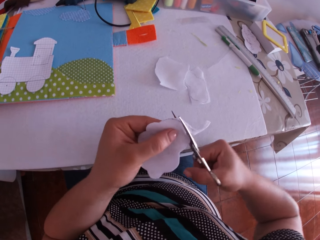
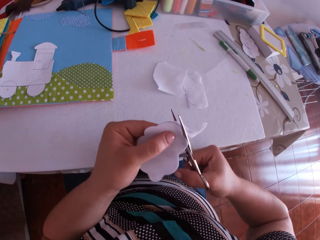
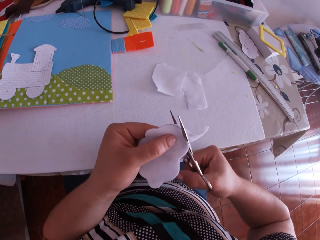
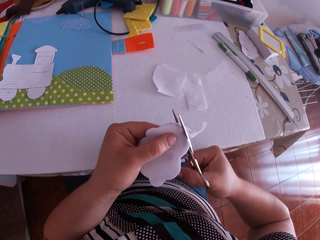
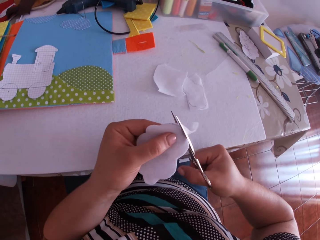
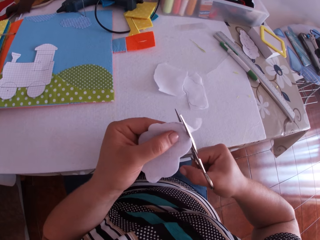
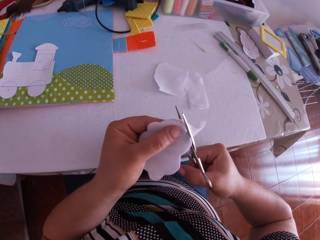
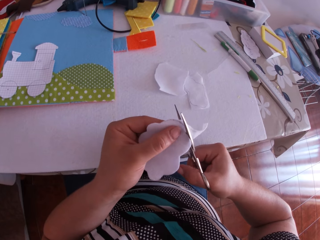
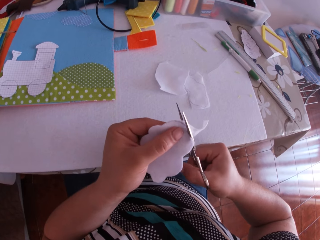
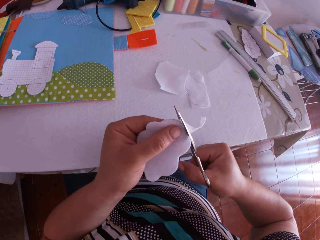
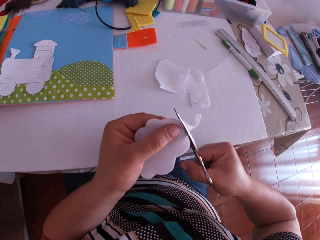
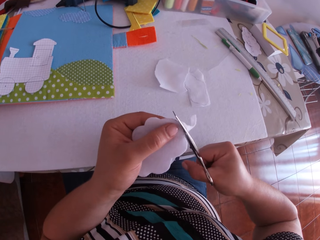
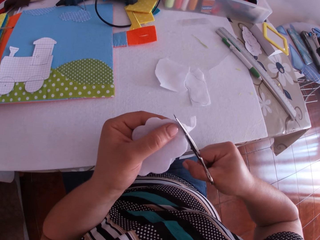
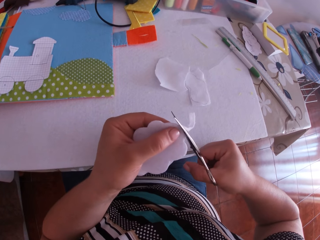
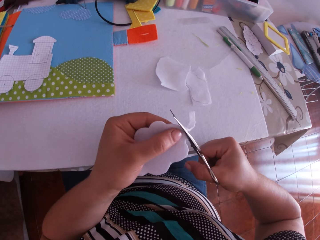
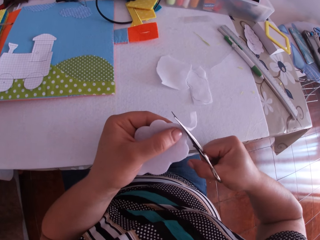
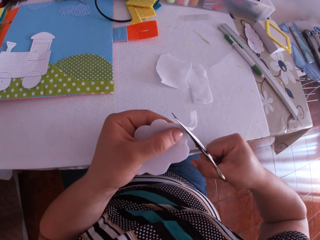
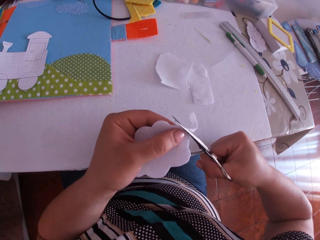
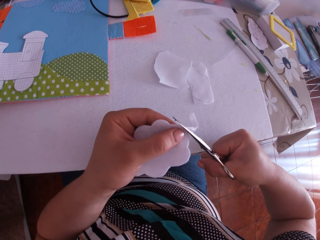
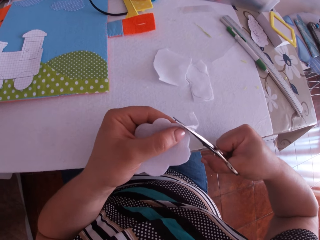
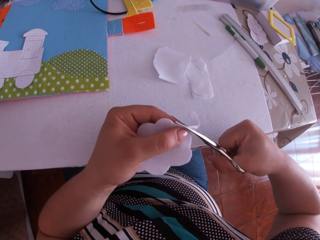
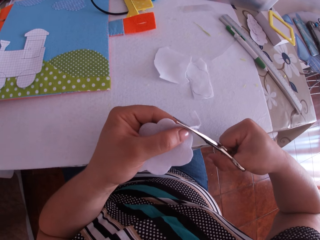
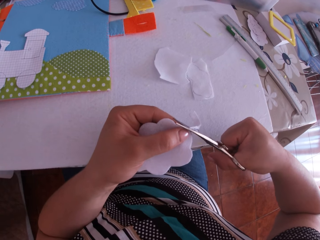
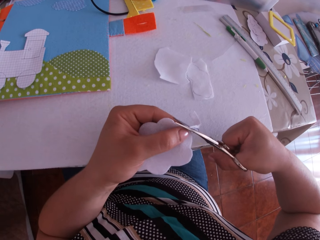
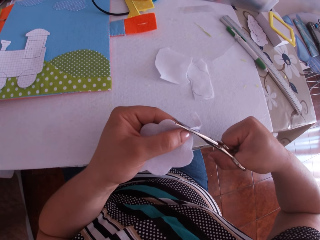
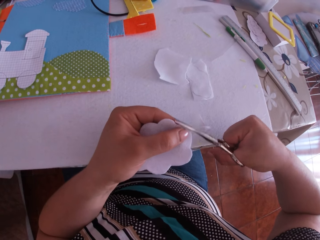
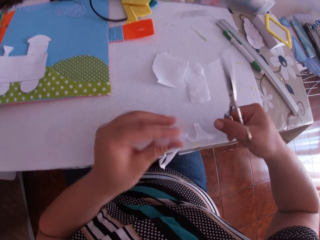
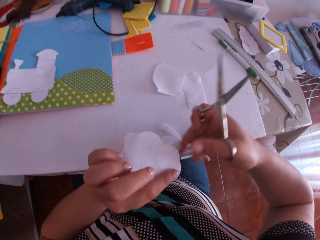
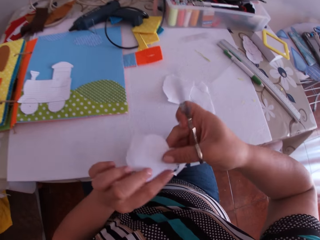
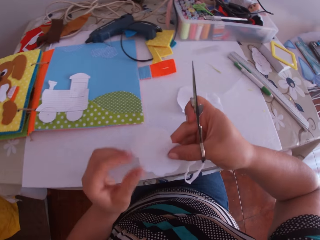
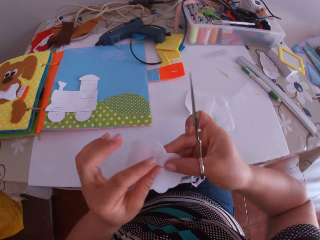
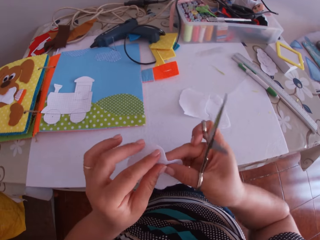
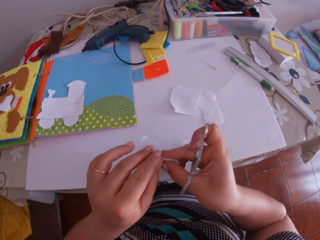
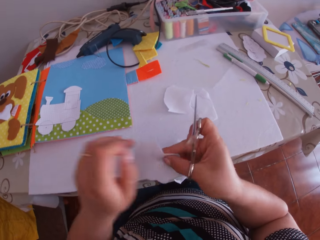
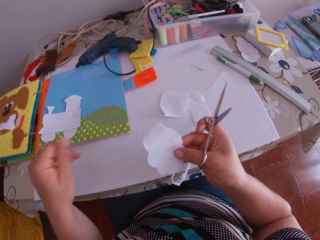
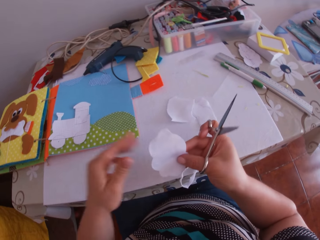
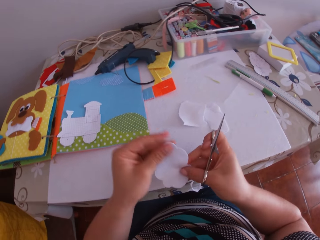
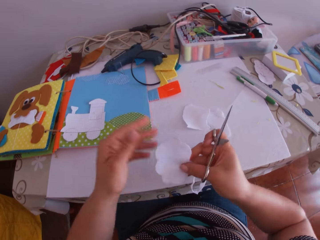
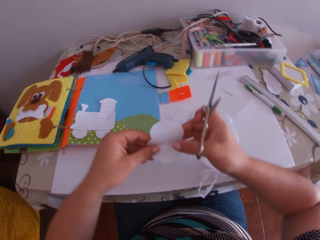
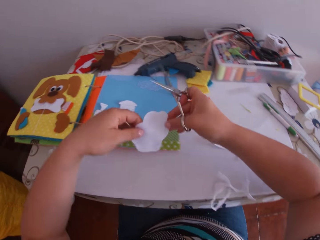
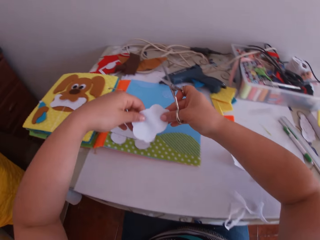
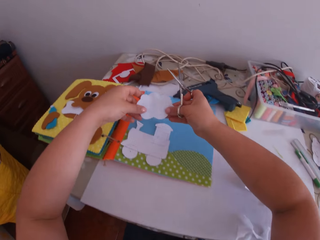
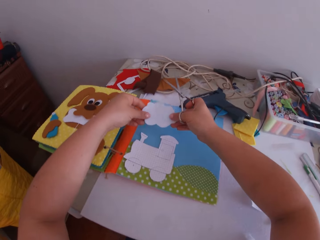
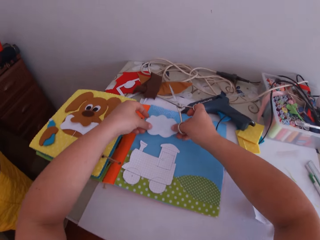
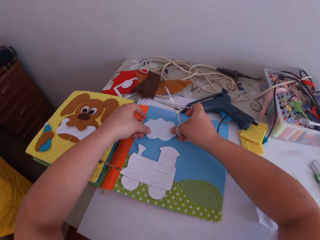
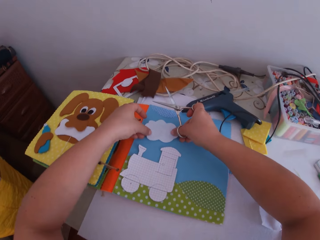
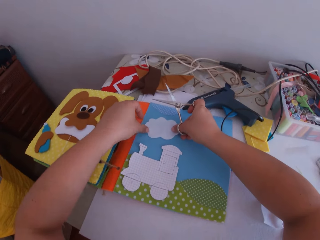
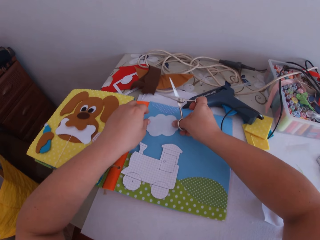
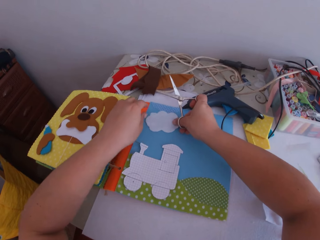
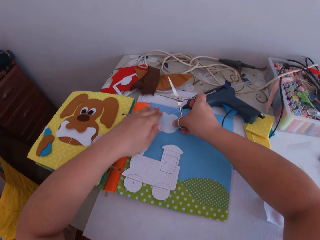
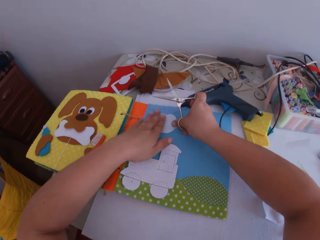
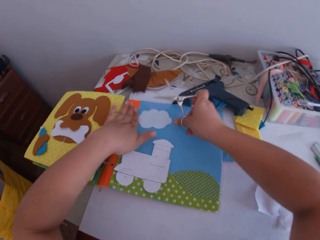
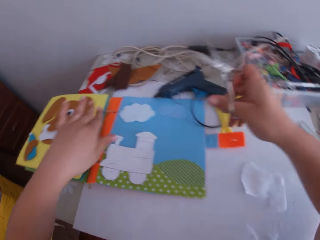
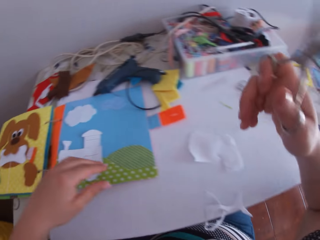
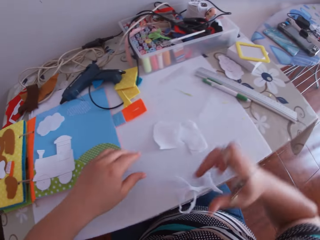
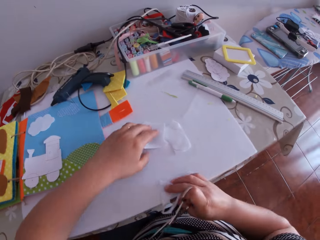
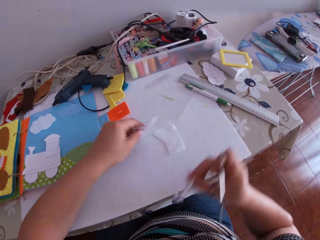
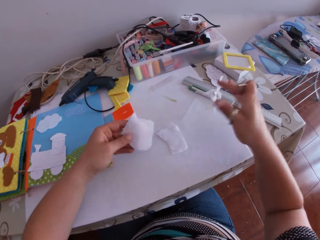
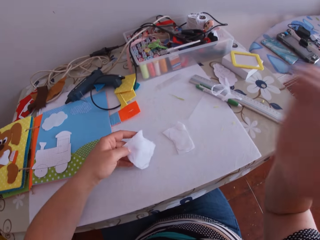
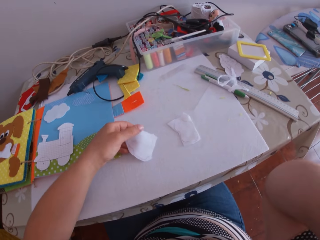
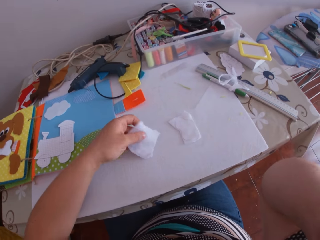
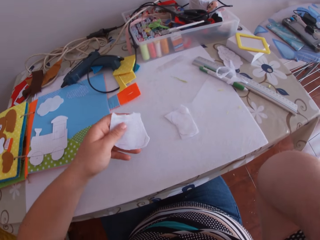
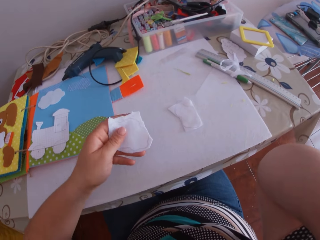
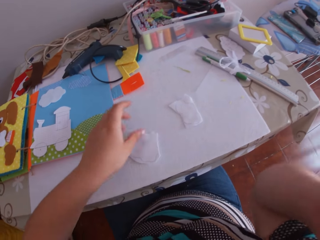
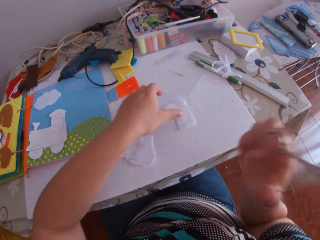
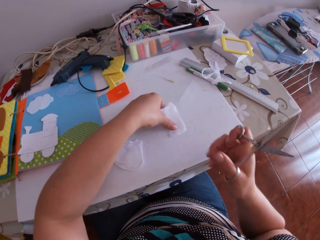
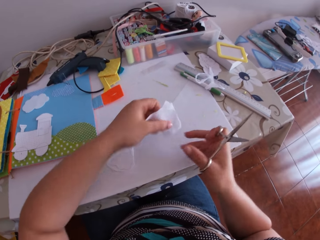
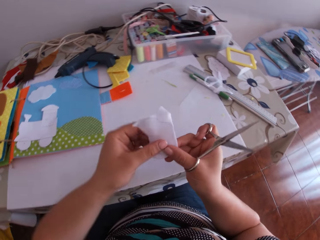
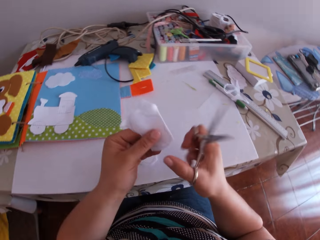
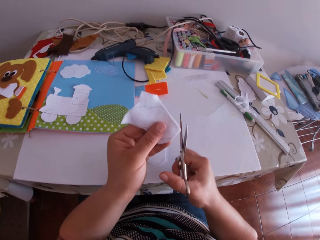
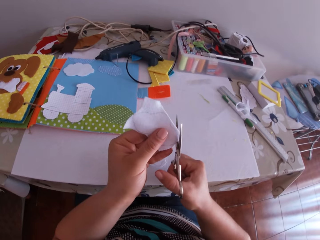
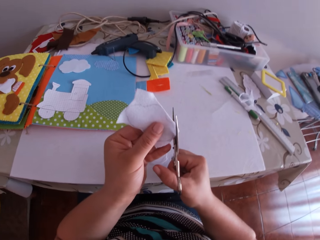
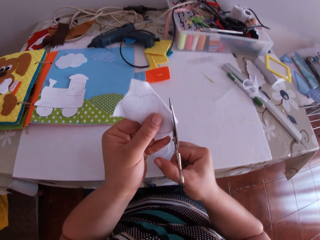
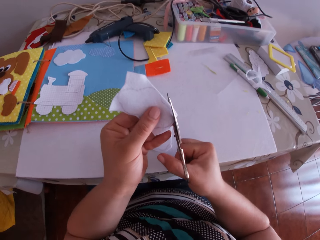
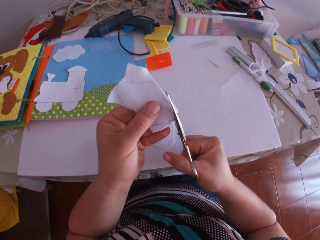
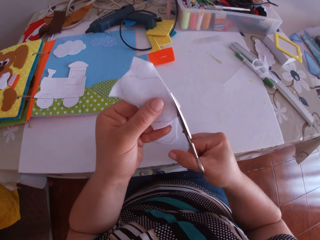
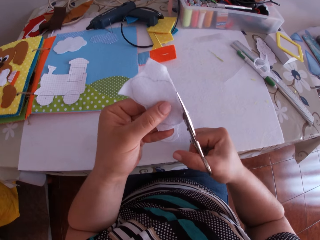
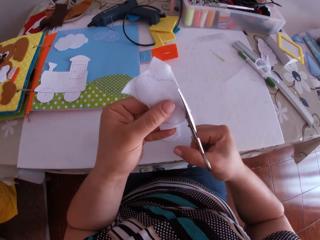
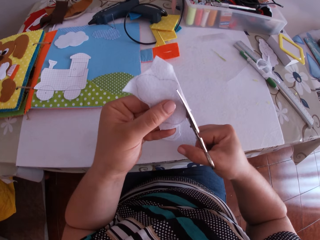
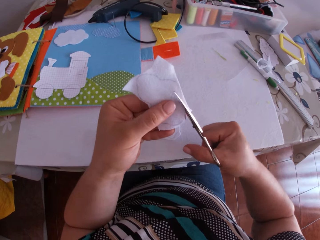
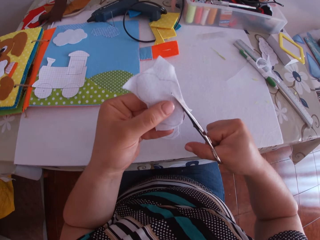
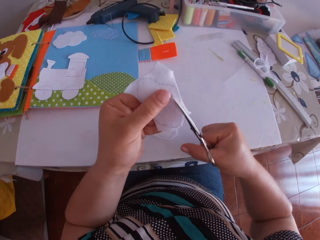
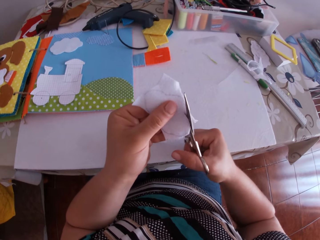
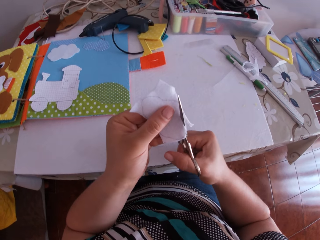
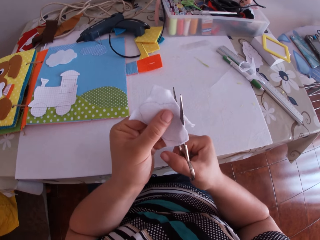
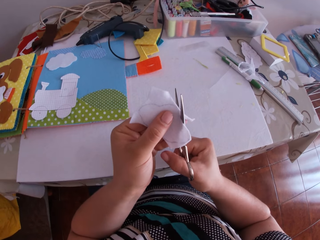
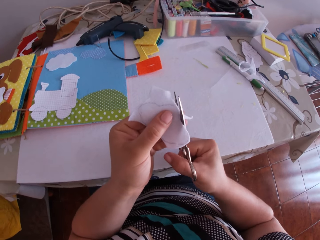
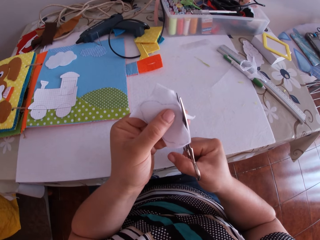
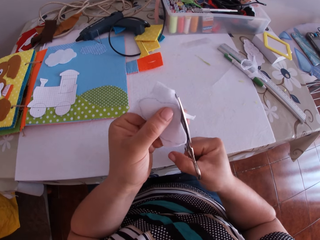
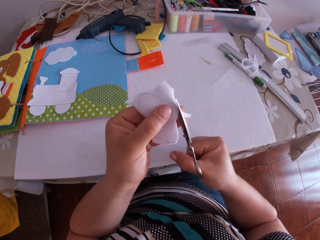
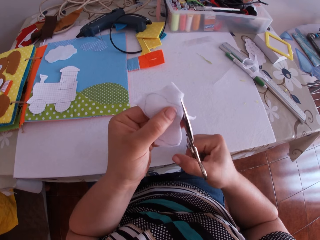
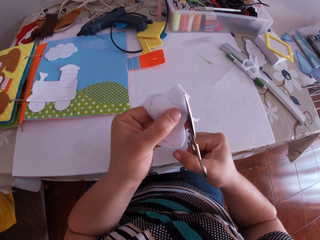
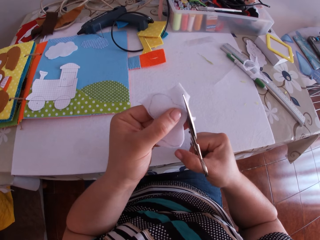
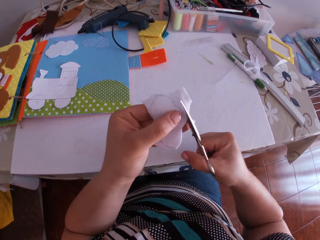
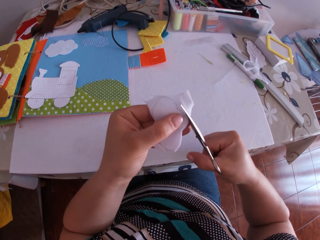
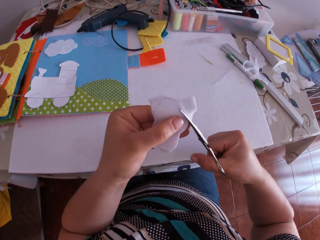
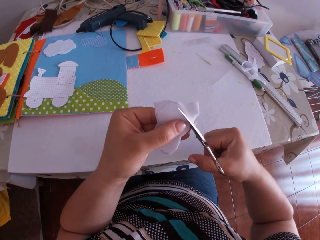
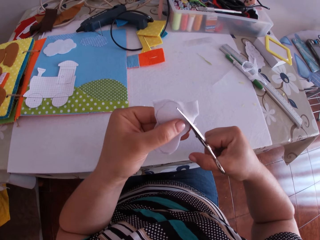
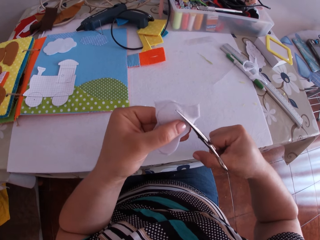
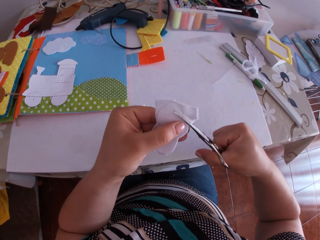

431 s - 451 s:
The camera wearer turns the felt material. She touches the felt material. She swings a hand. She places the piece of material on the art binder with both hands. She swings a hand. She lifts a piece of material with her left hand. She drops the felt material and swings a hand. She touches her face with her right hand. She drops the piece of material on the table with her left hand. She picks up a piece of material on the table with her left hand. She holds the piece of material with both hands. She swings a hand. She trims the piece of material with the scissors in her right hand.

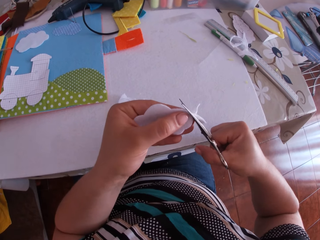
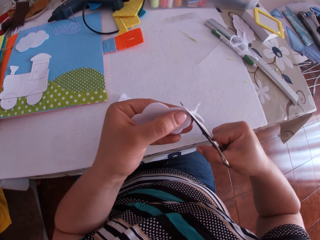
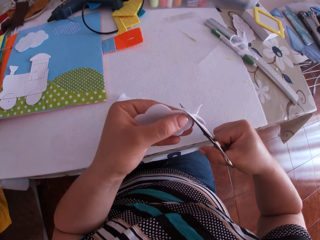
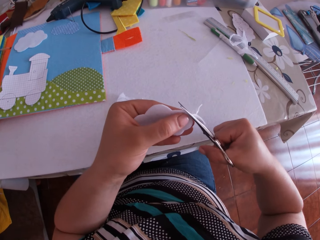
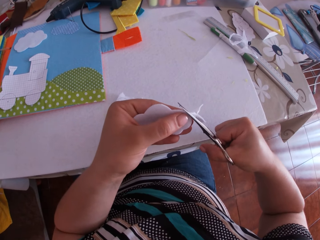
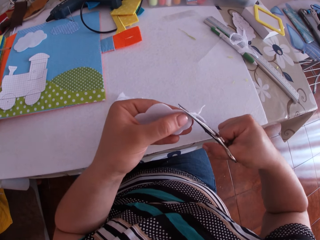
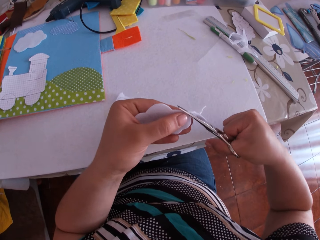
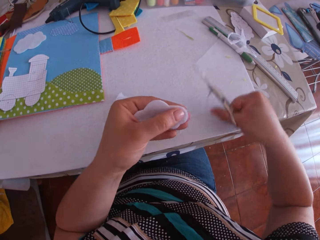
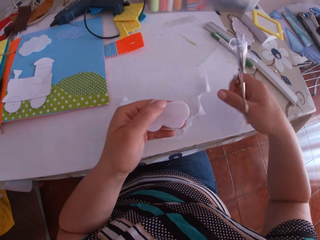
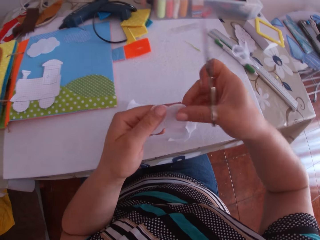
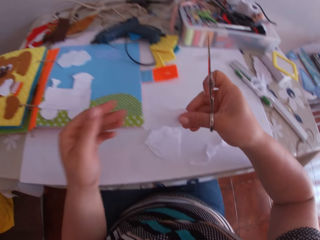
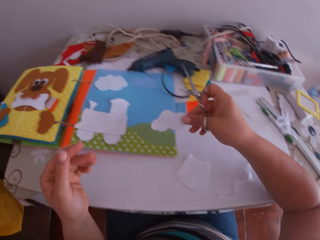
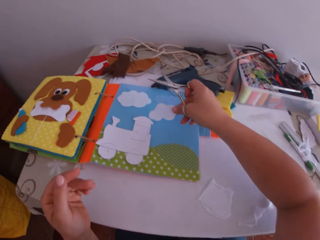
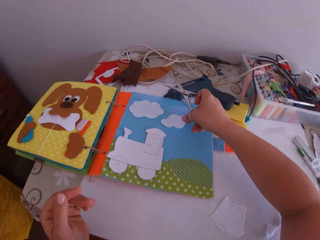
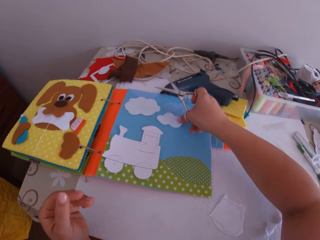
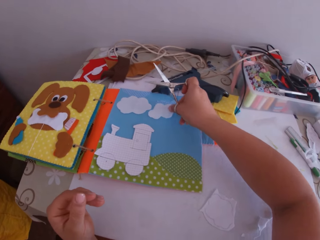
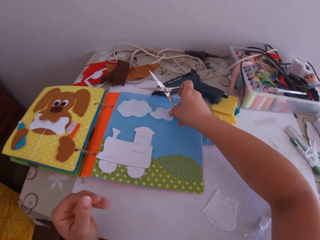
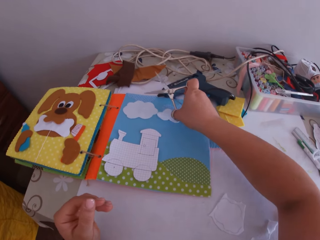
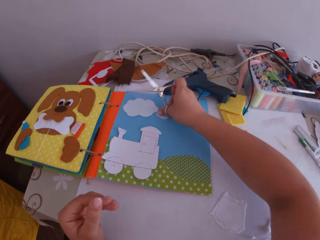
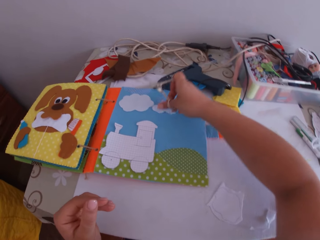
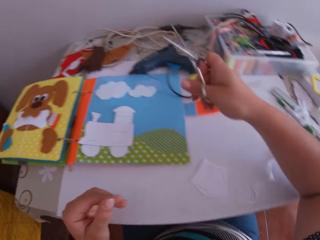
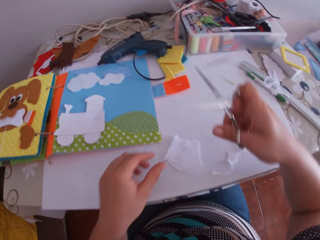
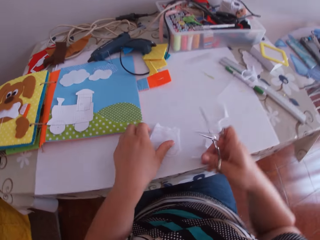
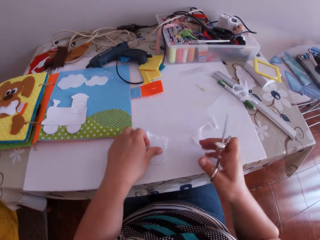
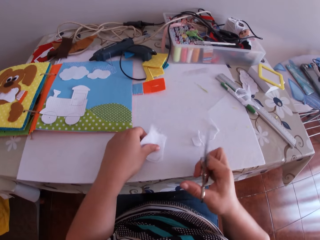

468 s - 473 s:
The camera wearer swings a hand. She swings a hand again. She holds felt material. She places the piece of material on the art binder with her right hand. She swings a hand.
